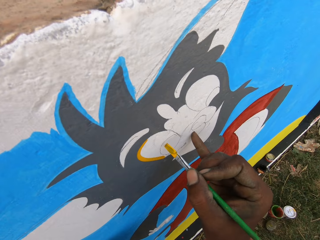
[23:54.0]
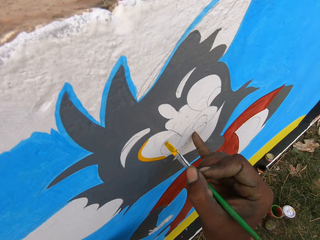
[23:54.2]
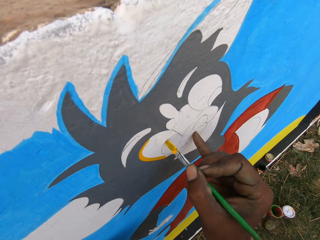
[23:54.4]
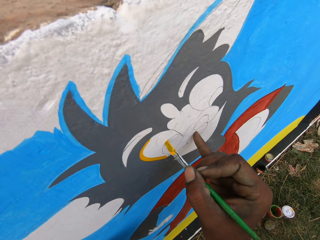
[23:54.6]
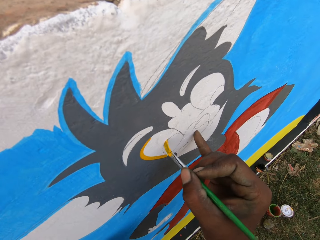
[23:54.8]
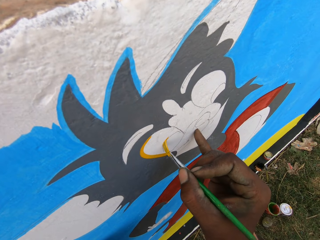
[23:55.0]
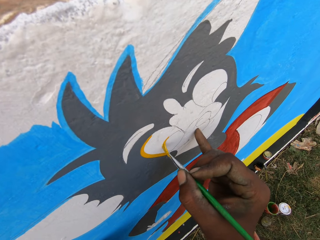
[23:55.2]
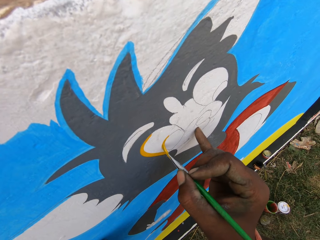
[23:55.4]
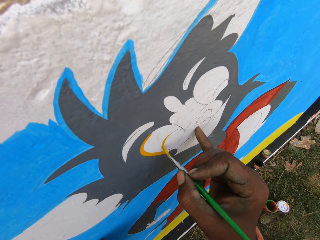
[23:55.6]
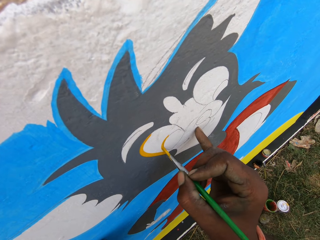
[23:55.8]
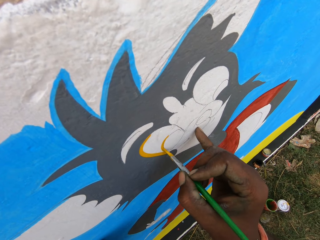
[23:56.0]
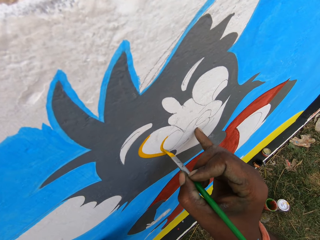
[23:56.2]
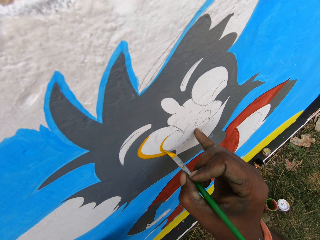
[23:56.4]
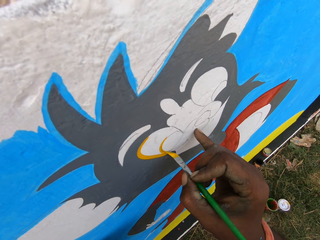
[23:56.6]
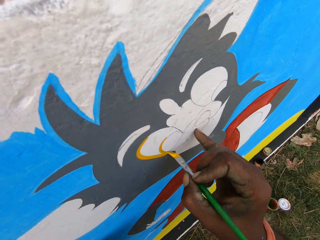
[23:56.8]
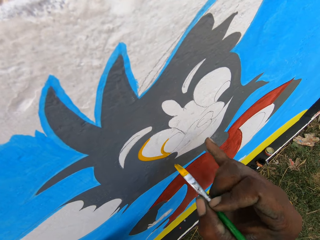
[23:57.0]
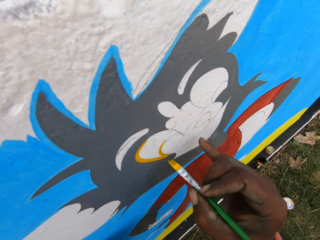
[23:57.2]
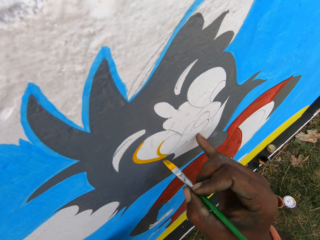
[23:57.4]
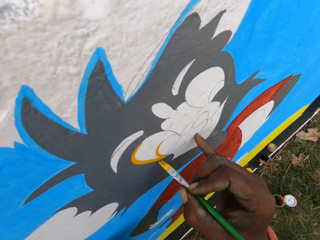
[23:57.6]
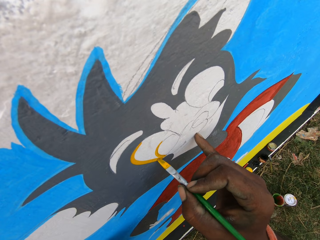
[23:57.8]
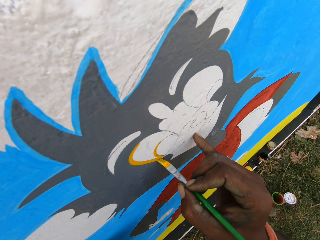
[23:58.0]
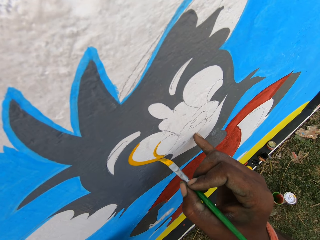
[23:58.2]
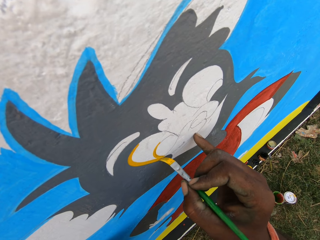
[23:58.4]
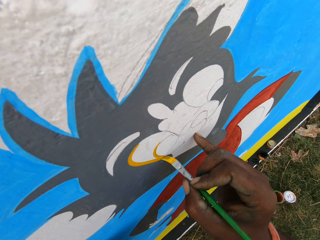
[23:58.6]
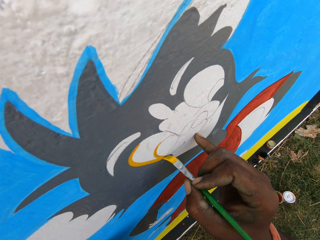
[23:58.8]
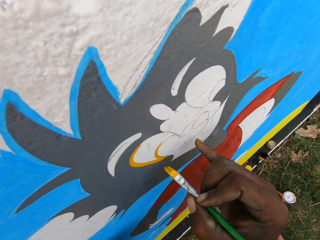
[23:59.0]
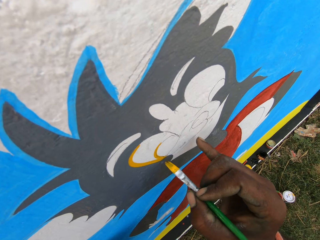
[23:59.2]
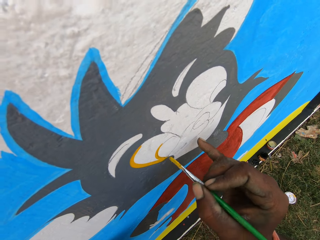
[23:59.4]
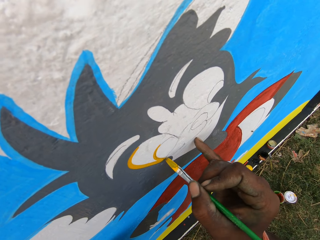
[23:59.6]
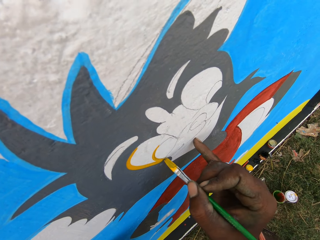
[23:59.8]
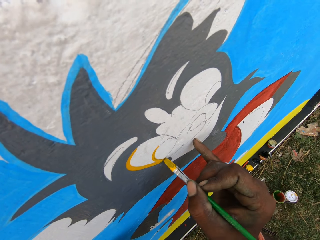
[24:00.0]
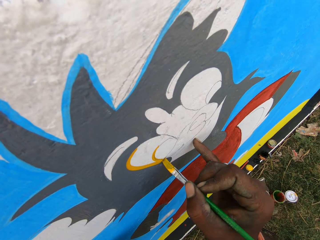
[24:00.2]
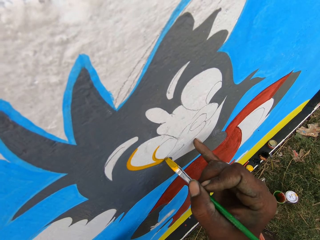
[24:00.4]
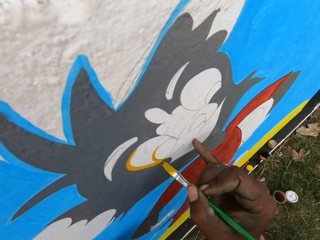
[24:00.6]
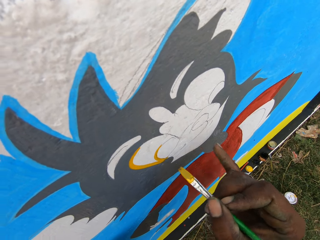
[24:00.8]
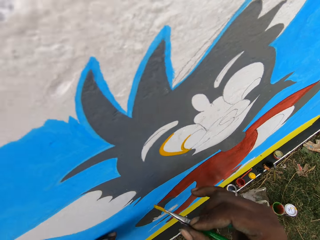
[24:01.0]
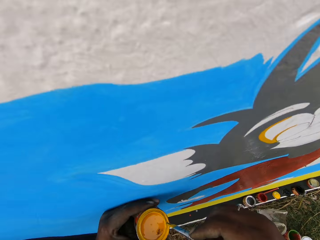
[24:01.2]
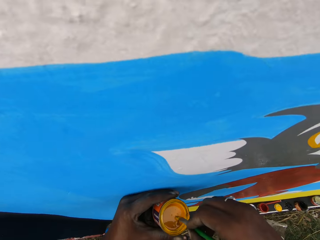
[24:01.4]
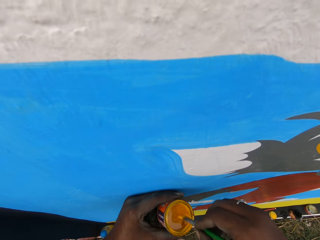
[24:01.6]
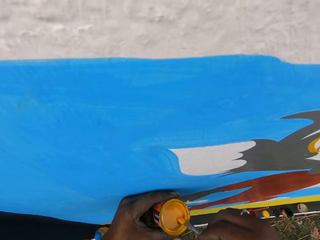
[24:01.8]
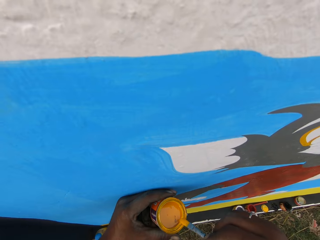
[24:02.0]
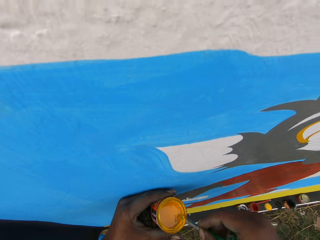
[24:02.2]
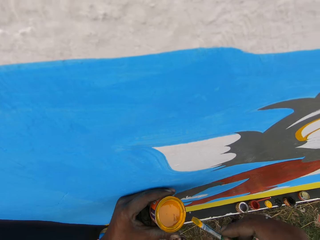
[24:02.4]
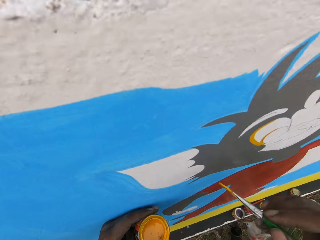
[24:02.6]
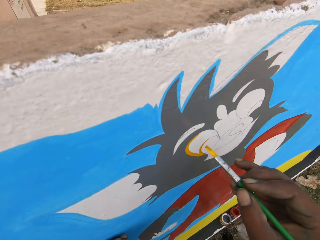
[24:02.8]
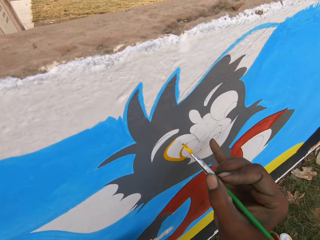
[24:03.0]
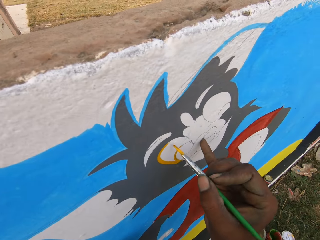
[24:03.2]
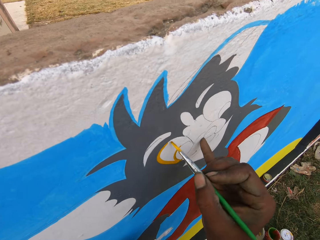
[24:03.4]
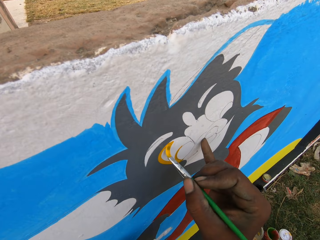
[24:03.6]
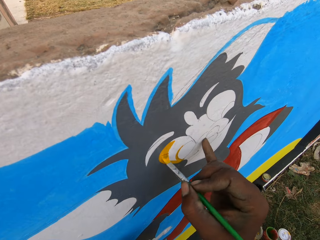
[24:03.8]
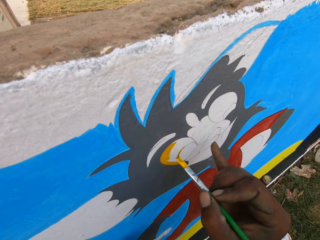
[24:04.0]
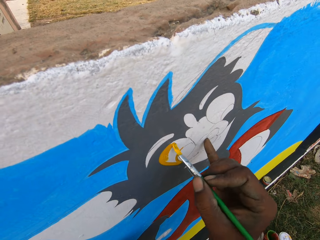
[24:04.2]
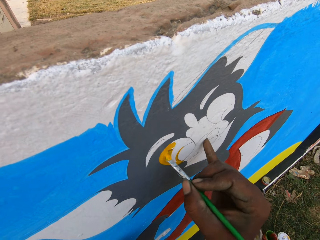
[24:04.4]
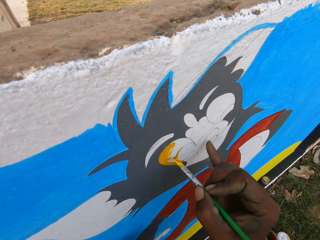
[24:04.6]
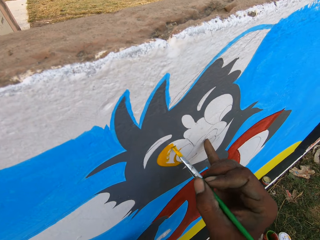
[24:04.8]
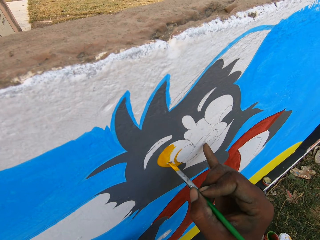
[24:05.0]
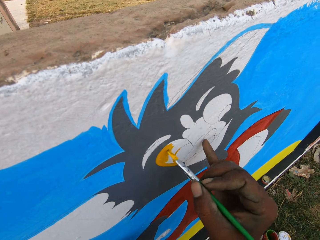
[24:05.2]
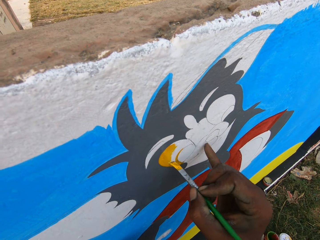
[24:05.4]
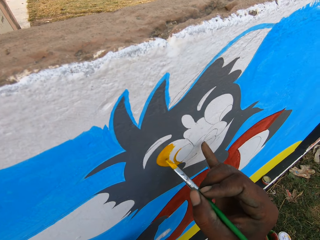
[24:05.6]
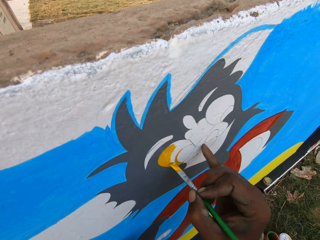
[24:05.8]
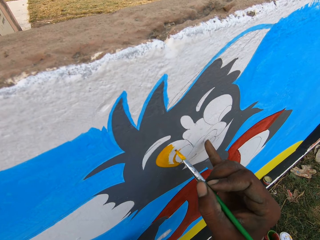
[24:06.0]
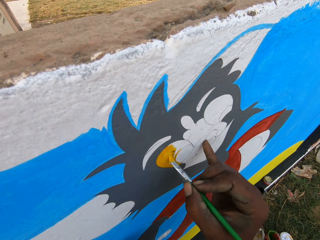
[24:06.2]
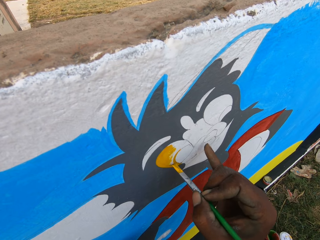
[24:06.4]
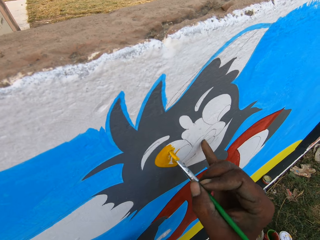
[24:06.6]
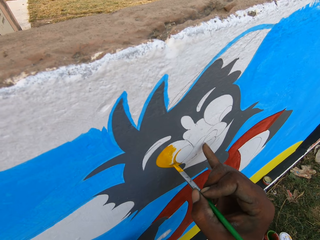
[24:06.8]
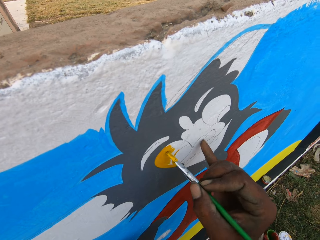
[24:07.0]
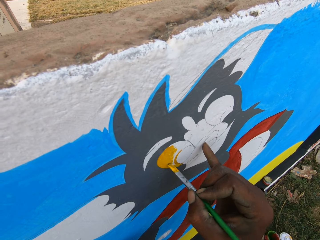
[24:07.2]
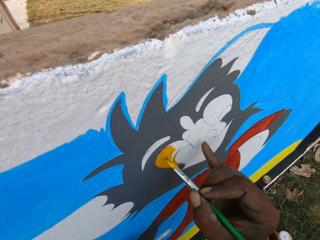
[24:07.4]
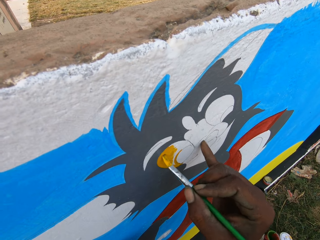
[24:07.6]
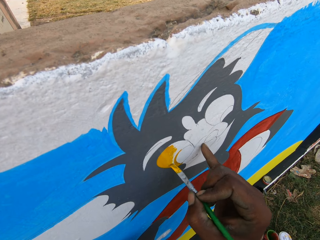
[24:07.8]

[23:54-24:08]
The camera wearer paints the wall with the brush in his right hand. He dips the paint brush into the can of paint on his left hand. He paints the wall with the brush in his right hand.

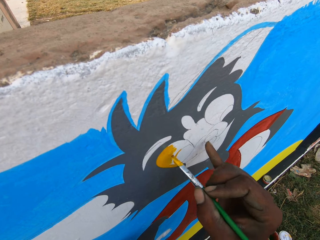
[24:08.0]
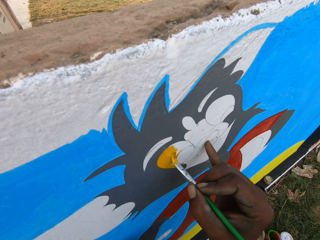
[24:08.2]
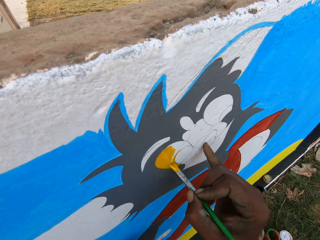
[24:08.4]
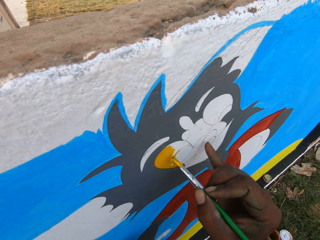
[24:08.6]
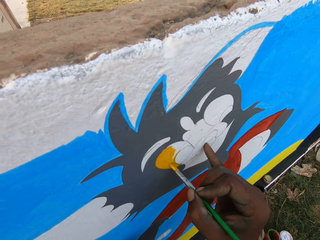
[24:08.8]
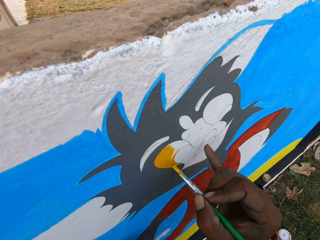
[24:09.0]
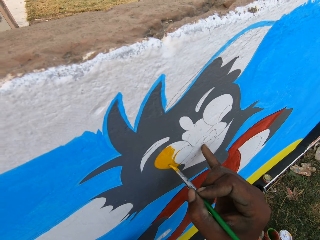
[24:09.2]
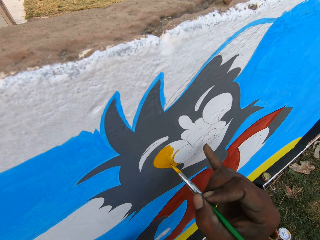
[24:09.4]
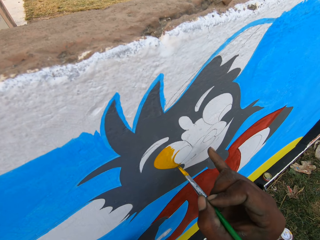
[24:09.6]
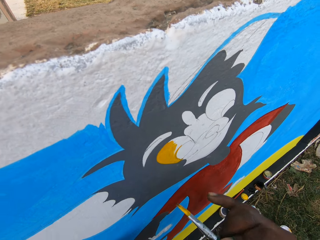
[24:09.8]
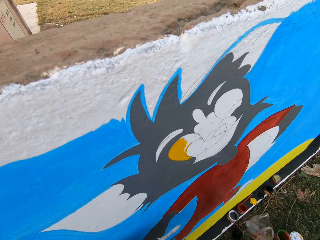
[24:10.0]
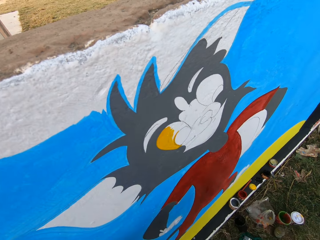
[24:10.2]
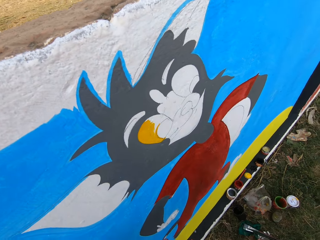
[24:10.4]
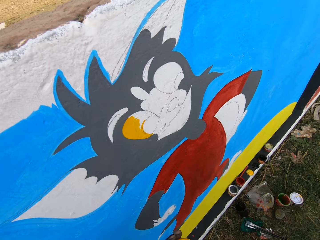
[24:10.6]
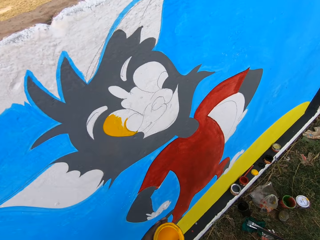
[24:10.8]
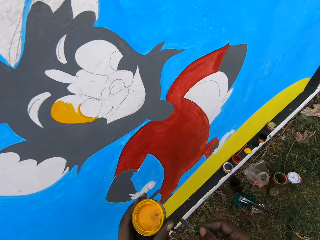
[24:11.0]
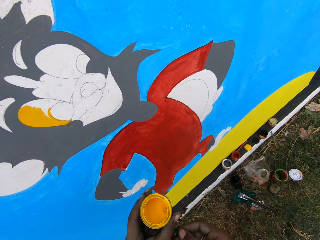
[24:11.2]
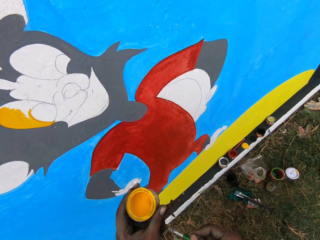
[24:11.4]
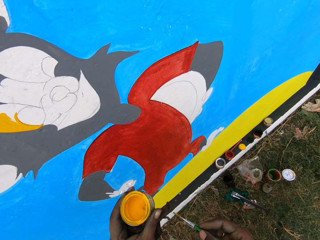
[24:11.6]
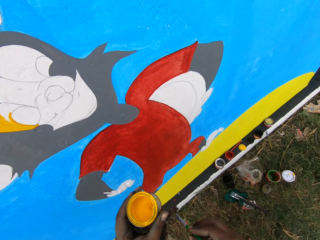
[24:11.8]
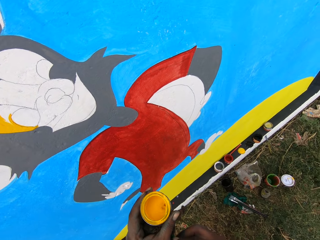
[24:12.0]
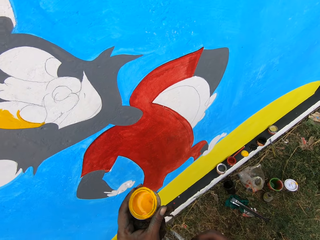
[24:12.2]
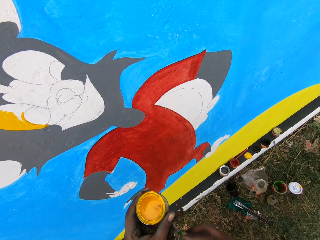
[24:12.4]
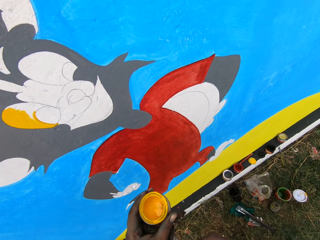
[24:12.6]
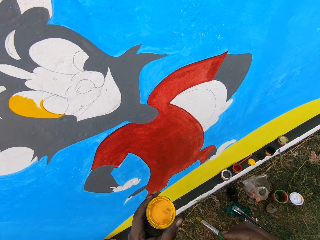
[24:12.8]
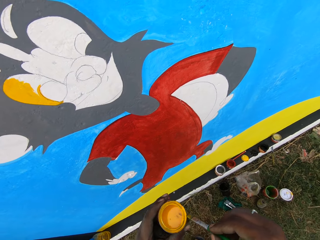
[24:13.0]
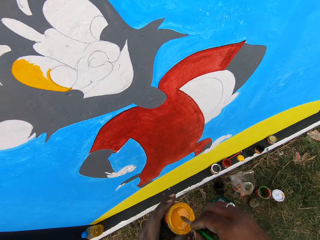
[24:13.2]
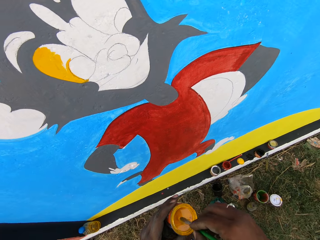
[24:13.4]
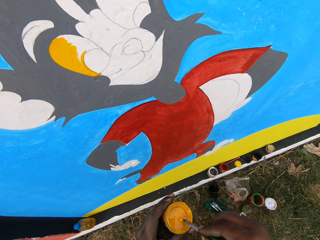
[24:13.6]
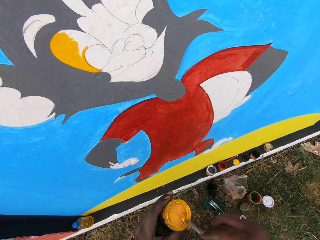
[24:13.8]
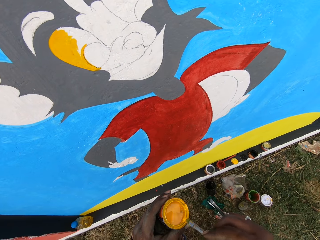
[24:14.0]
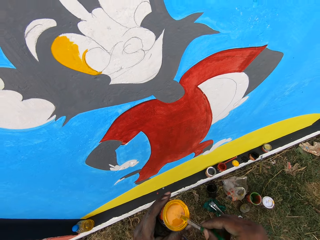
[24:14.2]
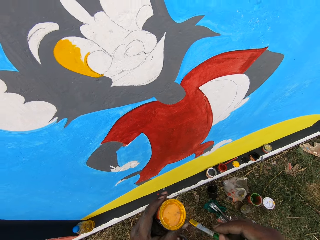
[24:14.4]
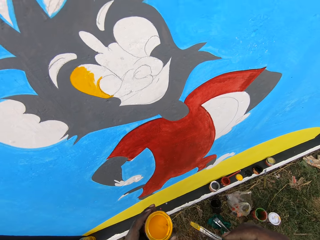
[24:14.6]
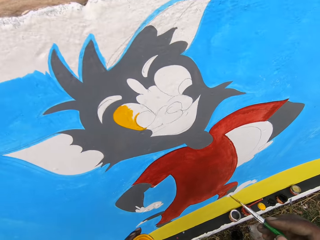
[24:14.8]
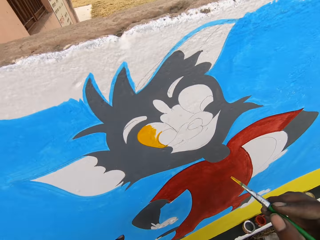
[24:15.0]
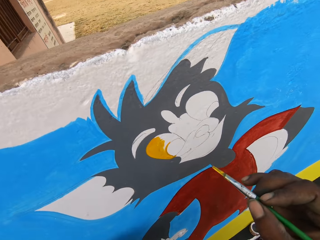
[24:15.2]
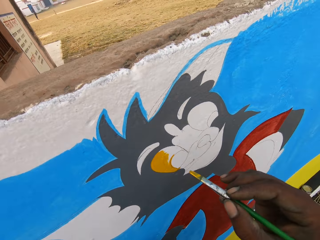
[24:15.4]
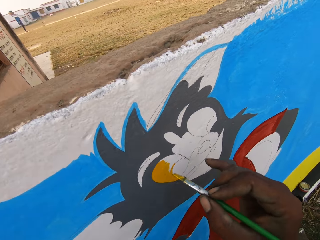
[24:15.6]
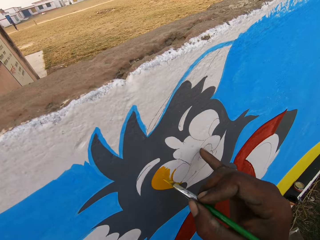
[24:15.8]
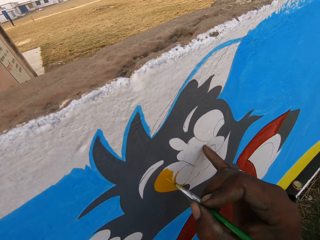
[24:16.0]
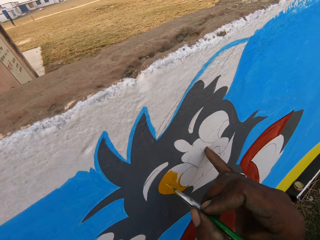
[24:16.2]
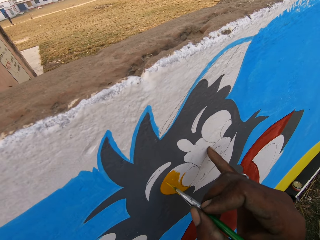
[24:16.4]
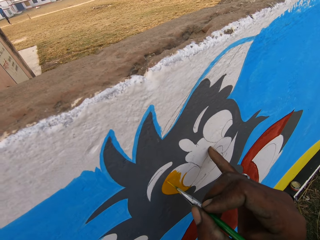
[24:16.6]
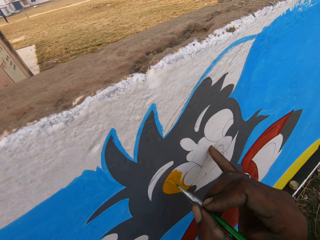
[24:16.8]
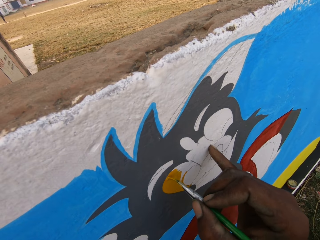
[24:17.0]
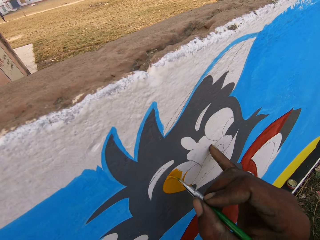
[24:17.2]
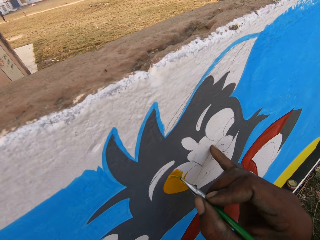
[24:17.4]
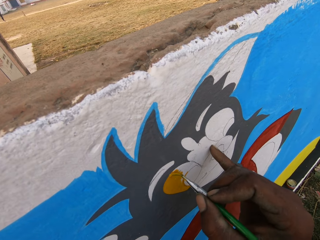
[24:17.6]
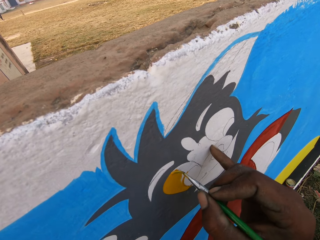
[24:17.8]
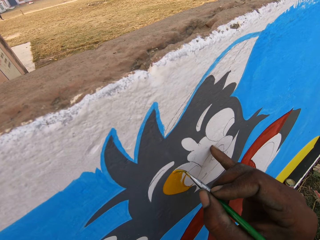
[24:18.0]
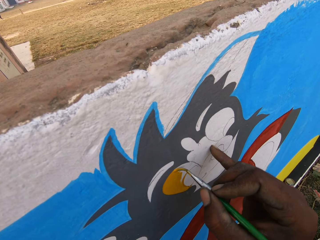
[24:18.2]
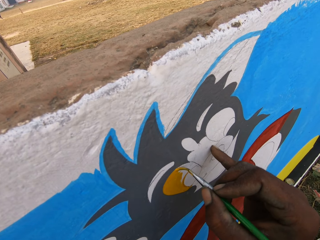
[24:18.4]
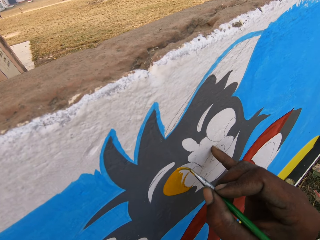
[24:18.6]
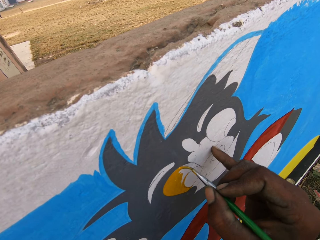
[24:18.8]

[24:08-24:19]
The camera wearer cleans the brush with a rag in his left hand. He dips the paint brush into the can of paint on his left hand. He paints the wall with the brush in his right hand.
